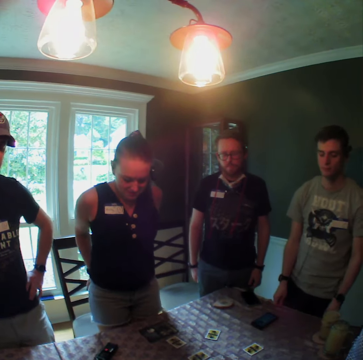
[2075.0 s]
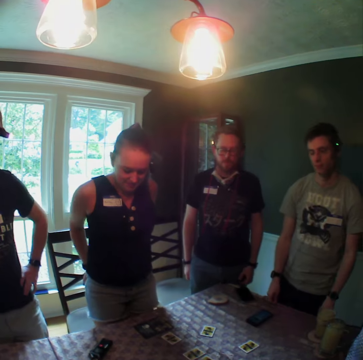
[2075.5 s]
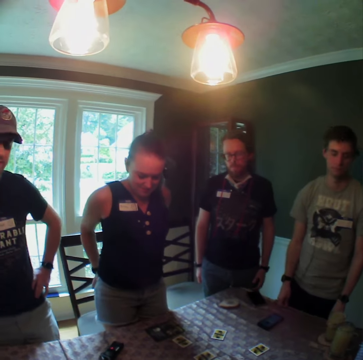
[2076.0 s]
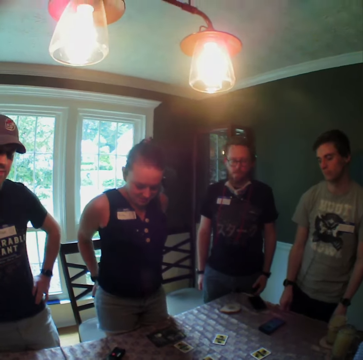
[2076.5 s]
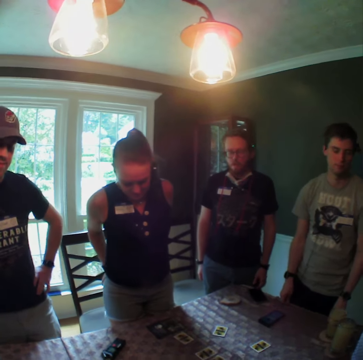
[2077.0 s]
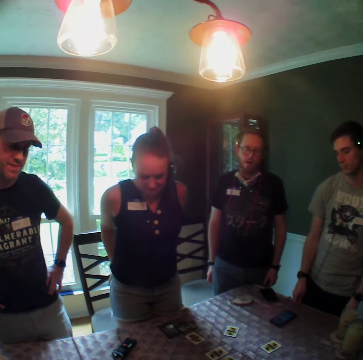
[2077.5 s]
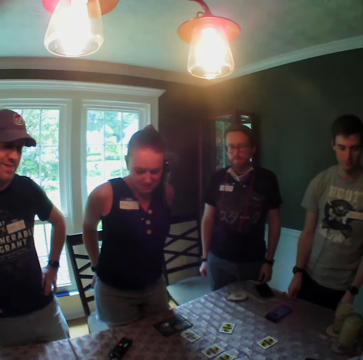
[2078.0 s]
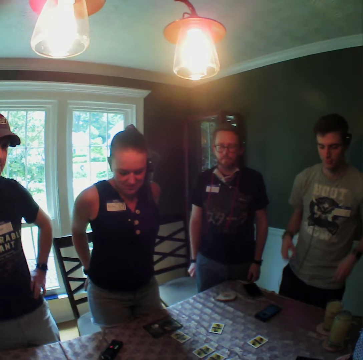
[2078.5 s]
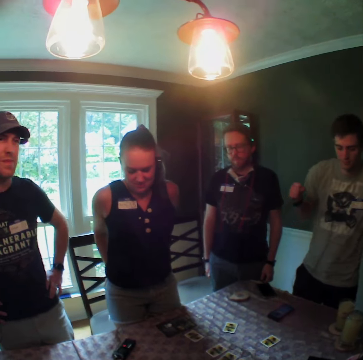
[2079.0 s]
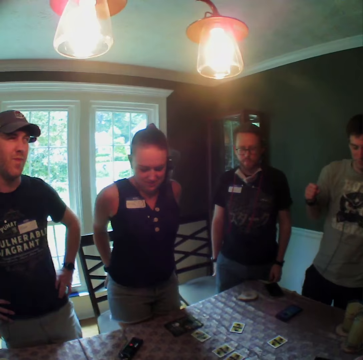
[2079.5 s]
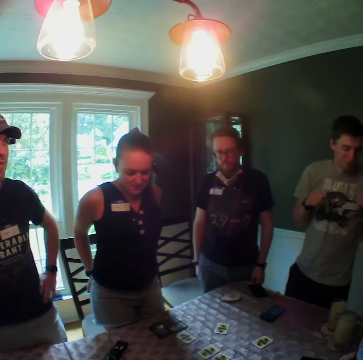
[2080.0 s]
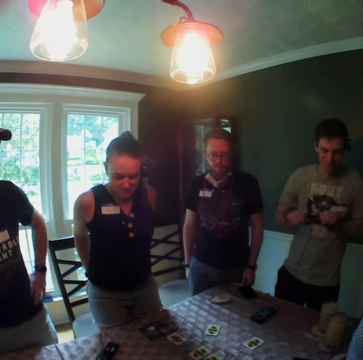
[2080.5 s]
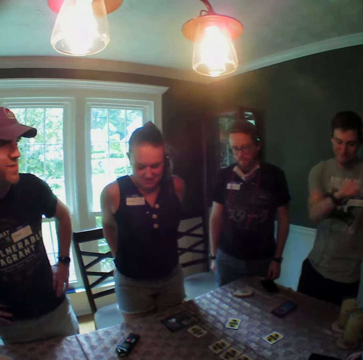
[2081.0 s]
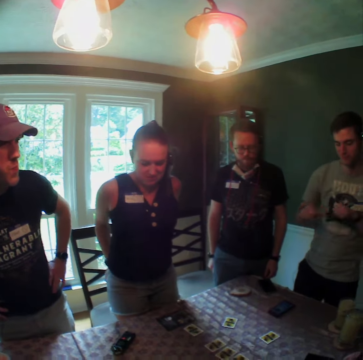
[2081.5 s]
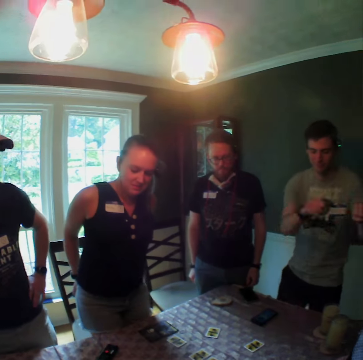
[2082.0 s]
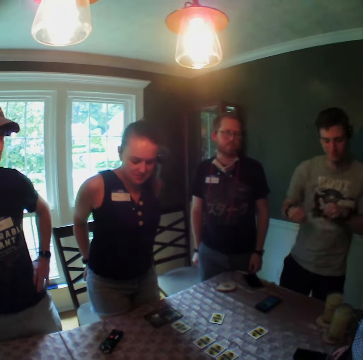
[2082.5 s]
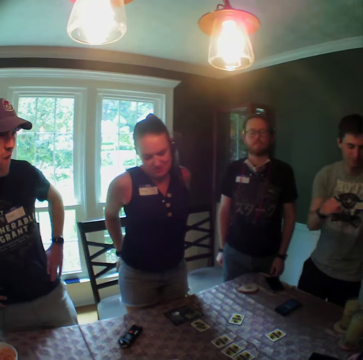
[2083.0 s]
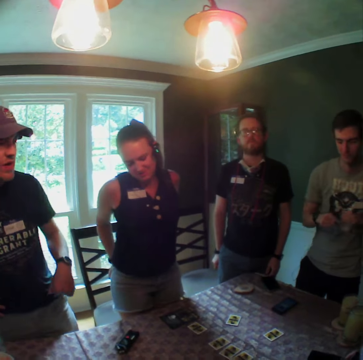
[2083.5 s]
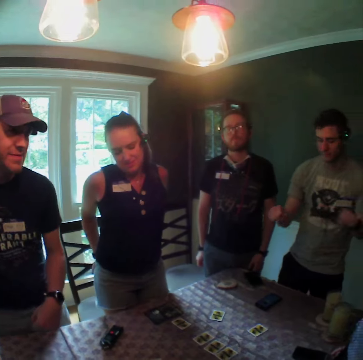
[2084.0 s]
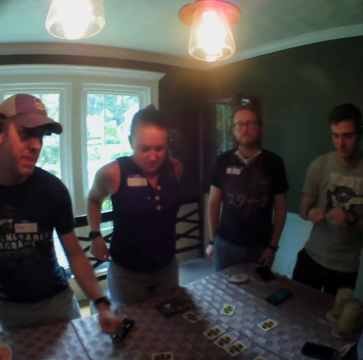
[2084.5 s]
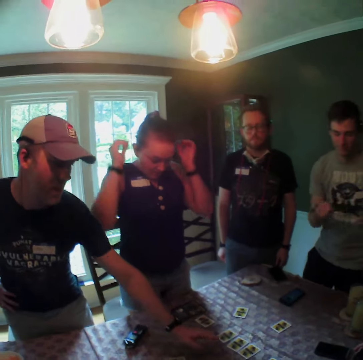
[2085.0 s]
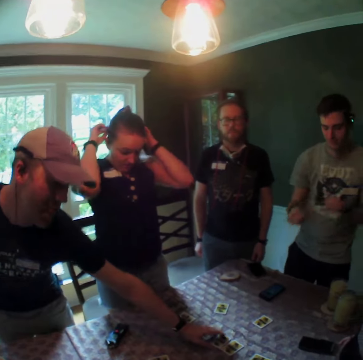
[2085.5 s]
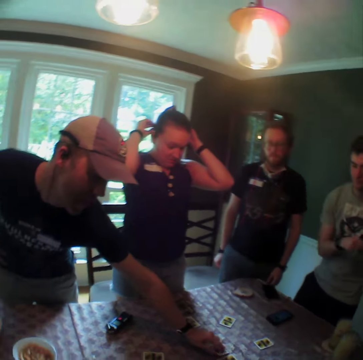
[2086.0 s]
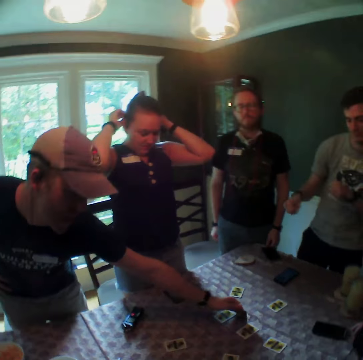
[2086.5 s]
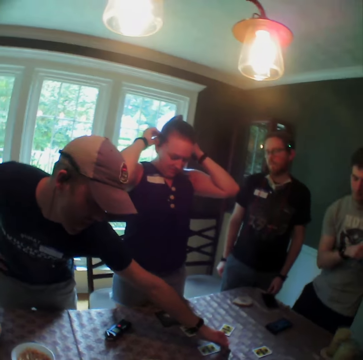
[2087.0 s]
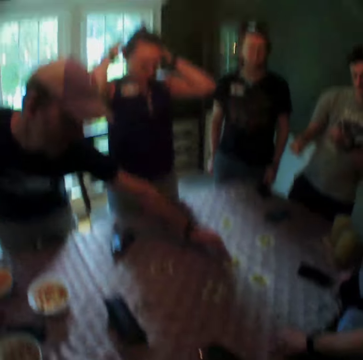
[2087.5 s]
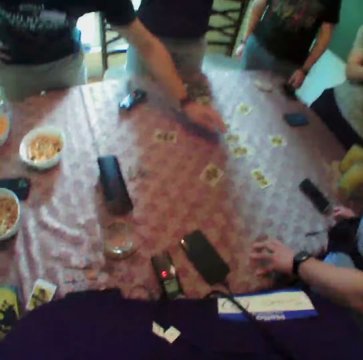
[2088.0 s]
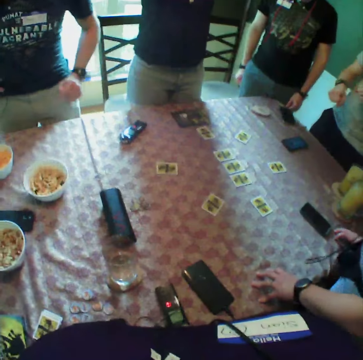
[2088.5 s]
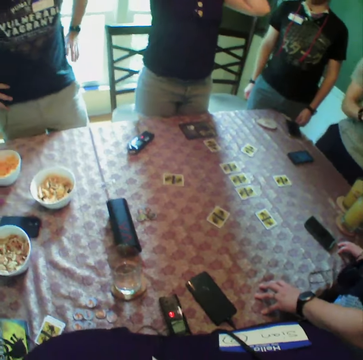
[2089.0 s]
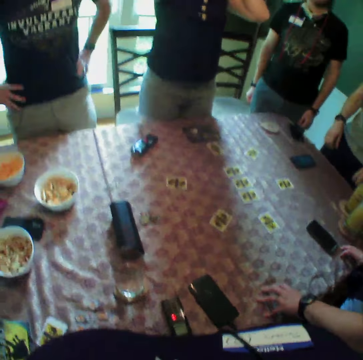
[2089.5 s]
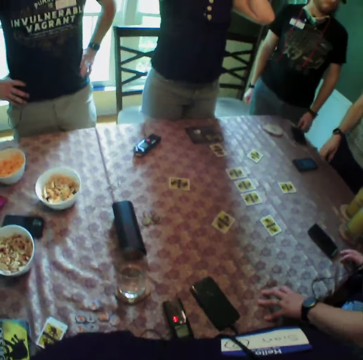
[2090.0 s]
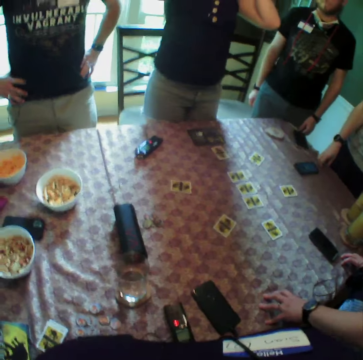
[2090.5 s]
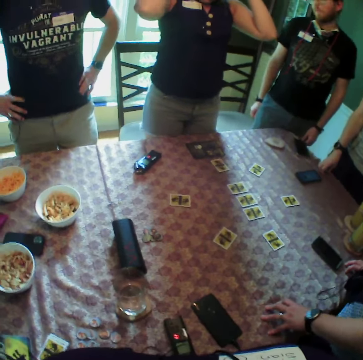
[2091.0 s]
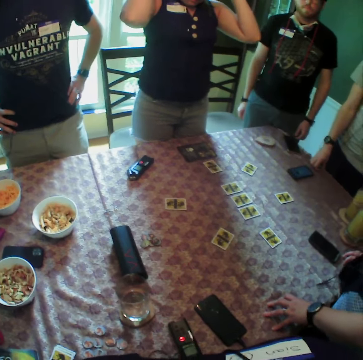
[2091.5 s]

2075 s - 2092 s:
A woman adjusts herself with her hands. A man checks a card with his left hand.

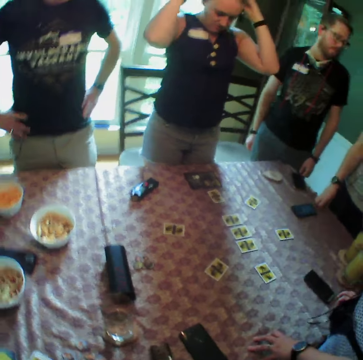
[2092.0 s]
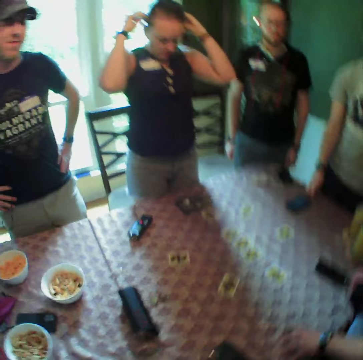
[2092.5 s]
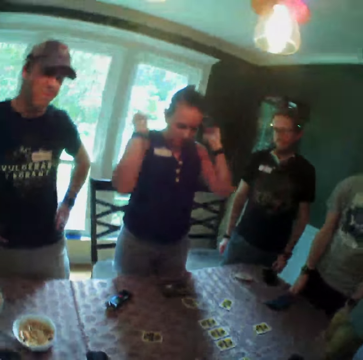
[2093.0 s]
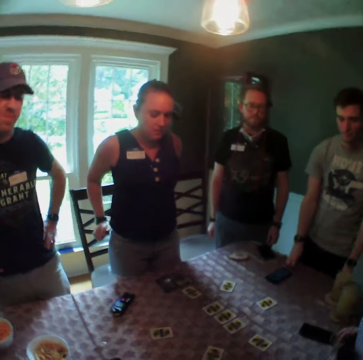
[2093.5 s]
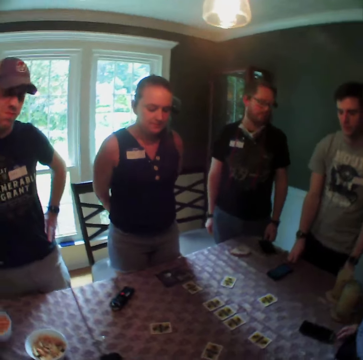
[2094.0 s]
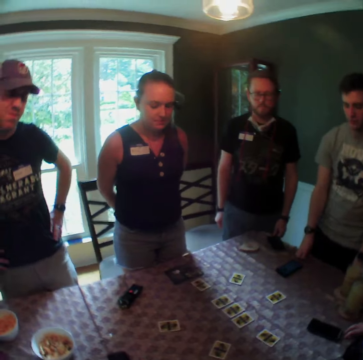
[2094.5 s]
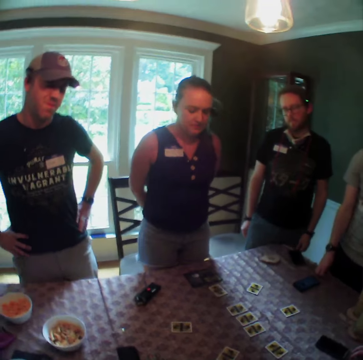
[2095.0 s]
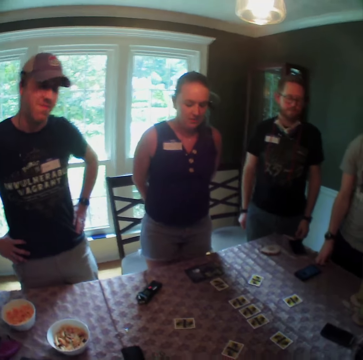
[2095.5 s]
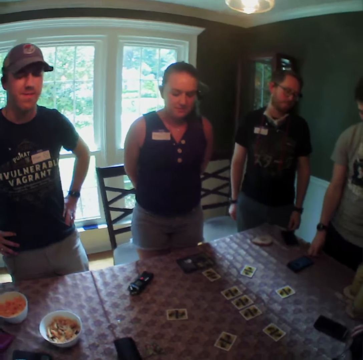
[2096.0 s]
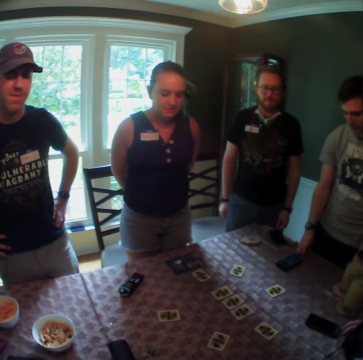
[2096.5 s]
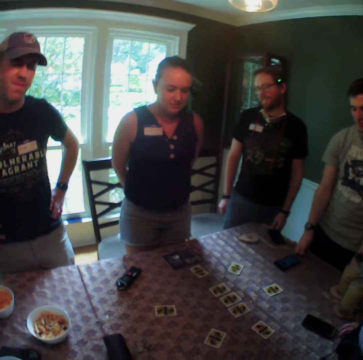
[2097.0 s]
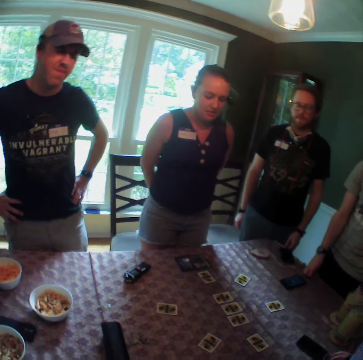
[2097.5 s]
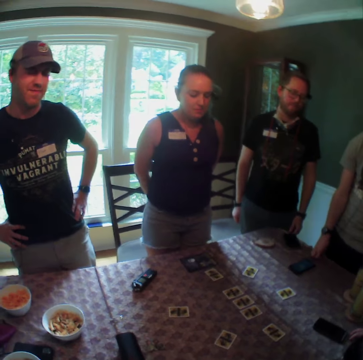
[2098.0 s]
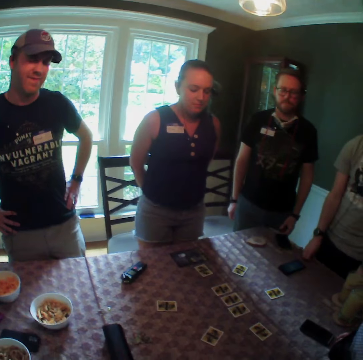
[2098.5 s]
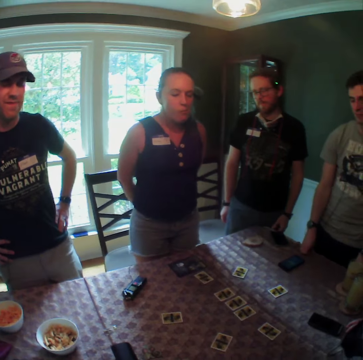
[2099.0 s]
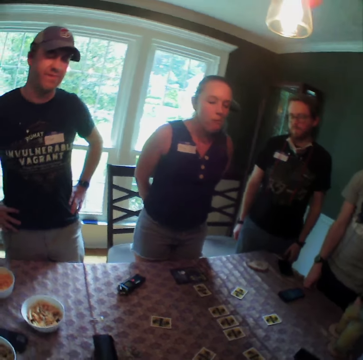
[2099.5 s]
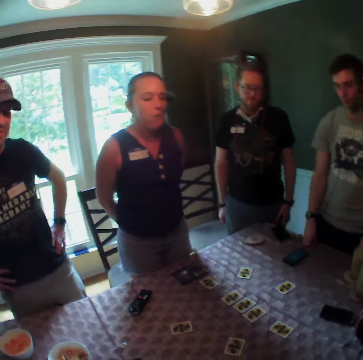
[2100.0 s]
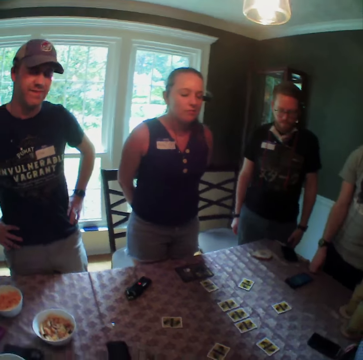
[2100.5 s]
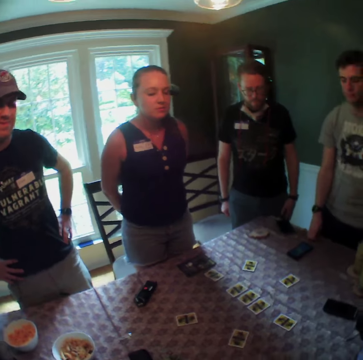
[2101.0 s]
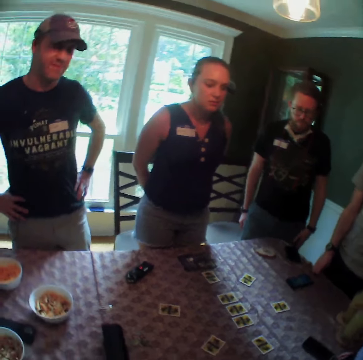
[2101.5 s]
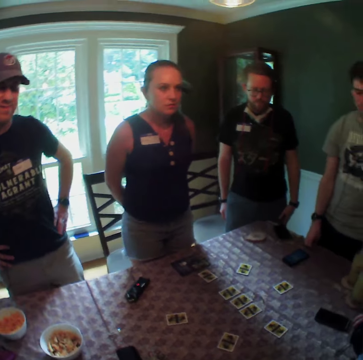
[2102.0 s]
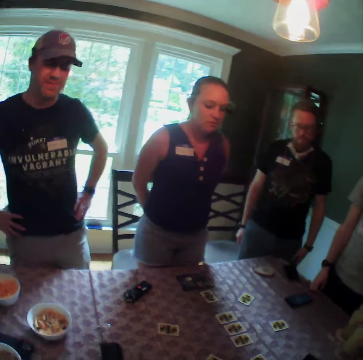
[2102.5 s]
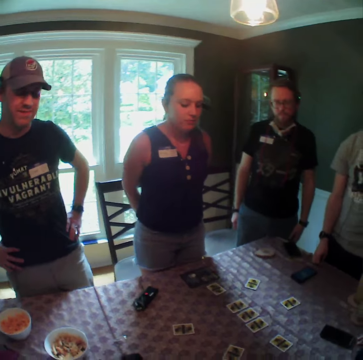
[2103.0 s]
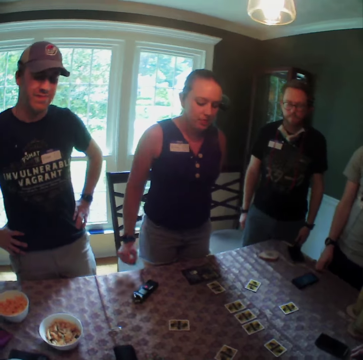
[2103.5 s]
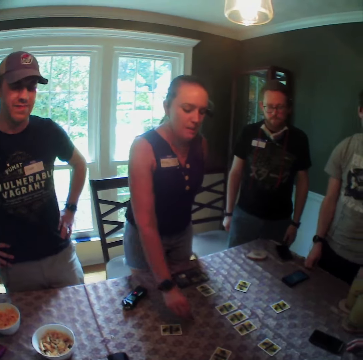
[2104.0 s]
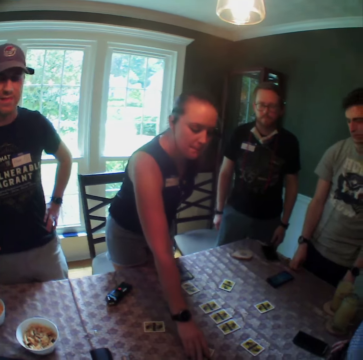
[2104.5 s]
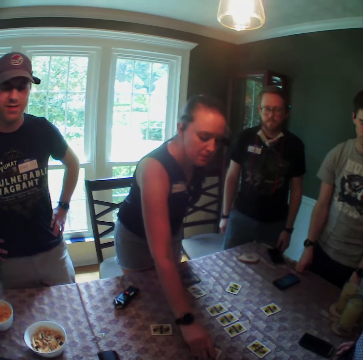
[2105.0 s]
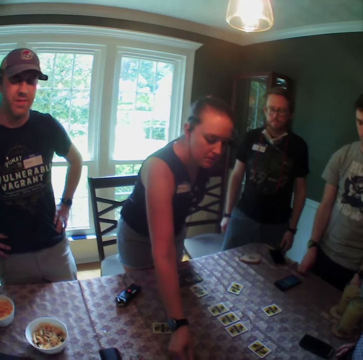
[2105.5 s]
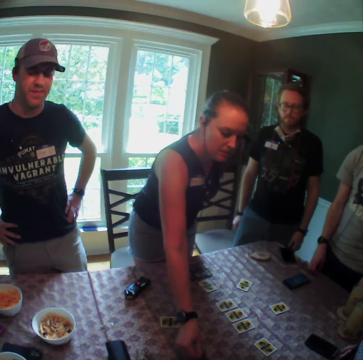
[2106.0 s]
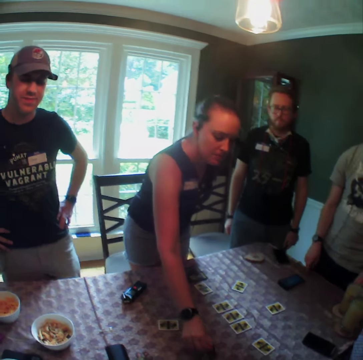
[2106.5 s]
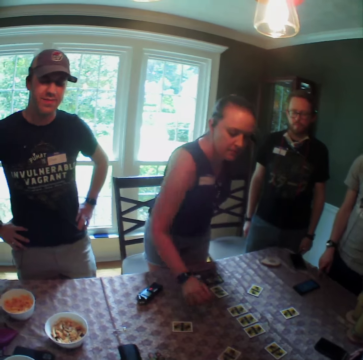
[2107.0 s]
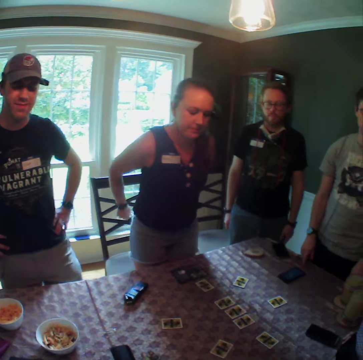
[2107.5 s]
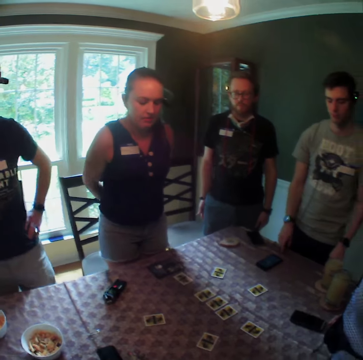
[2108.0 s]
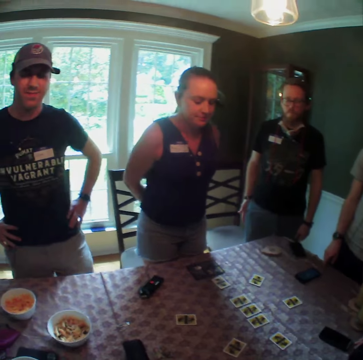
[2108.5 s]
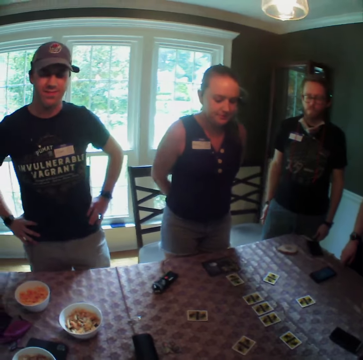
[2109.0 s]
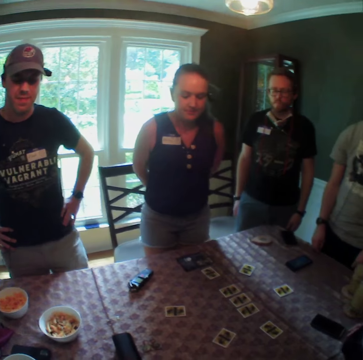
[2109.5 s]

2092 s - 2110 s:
A woman checks a card with her right hand.

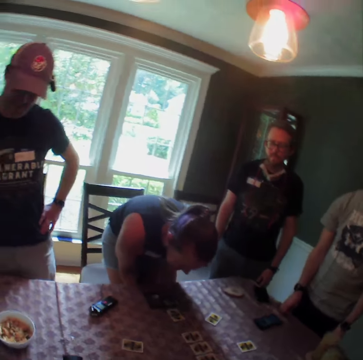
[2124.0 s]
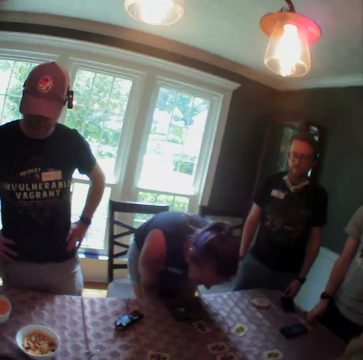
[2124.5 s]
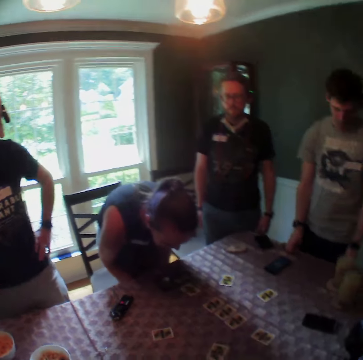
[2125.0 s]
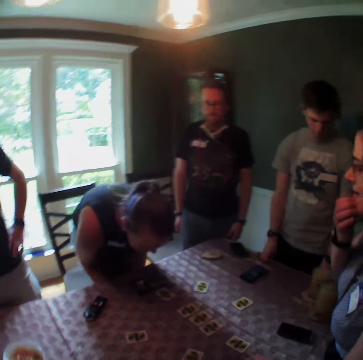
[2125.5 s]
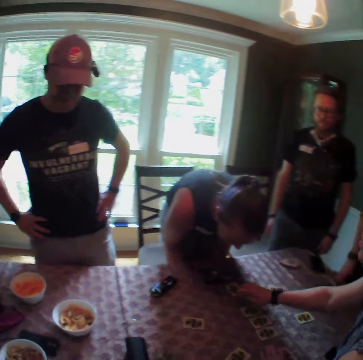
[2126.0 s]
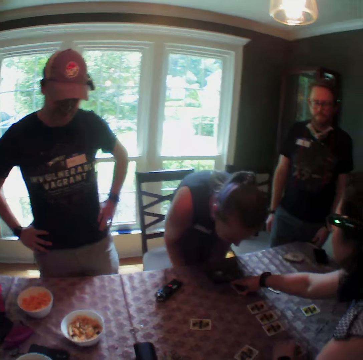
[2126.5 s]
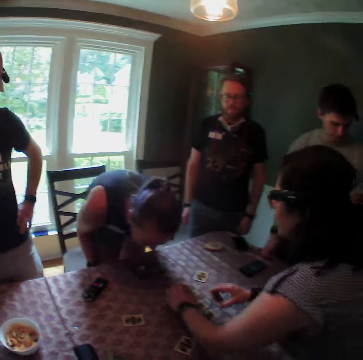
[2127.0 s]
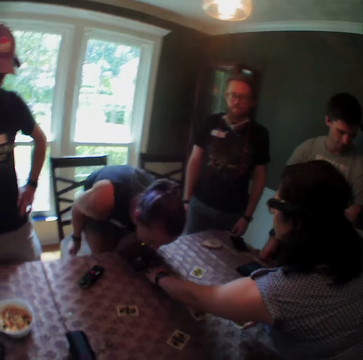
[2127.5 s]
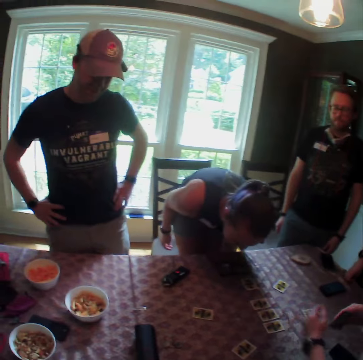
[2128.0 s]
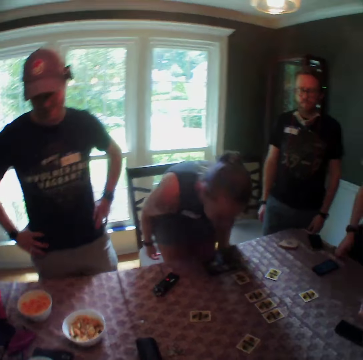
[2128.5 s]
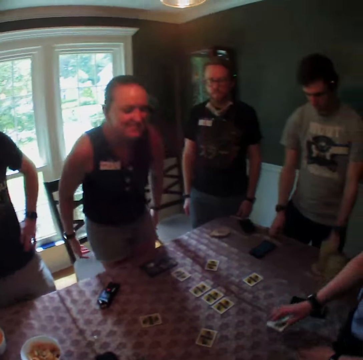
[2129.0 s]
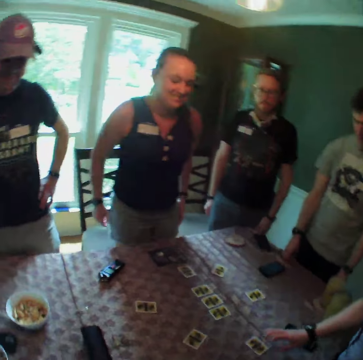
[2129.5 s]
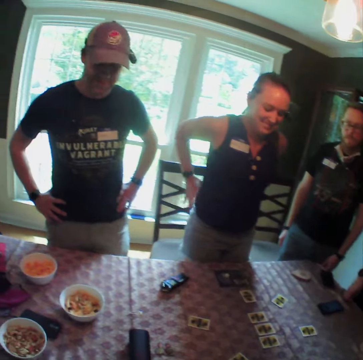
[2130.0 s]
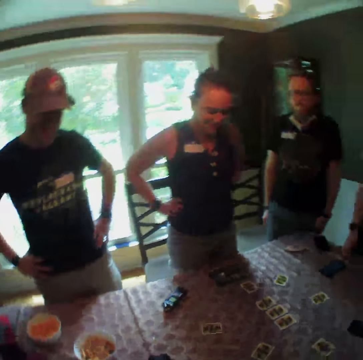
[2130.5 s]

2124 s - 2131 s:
A woman repositions a card with her left hand. She checks the card with her right hand. She drops the card with her right hand.
